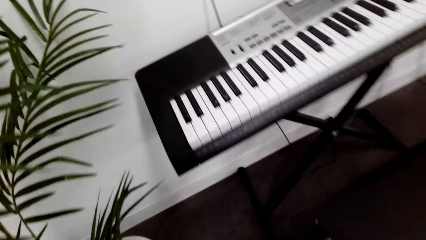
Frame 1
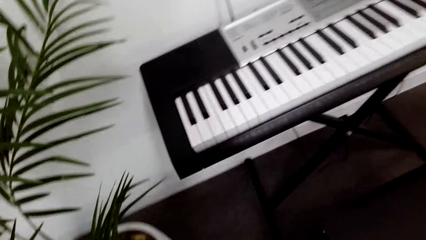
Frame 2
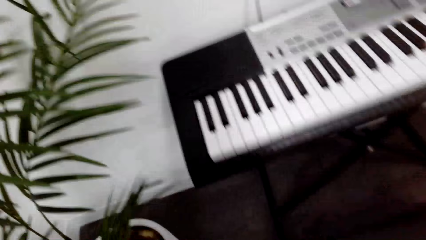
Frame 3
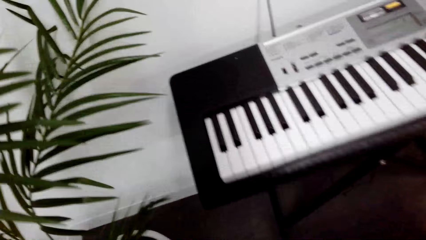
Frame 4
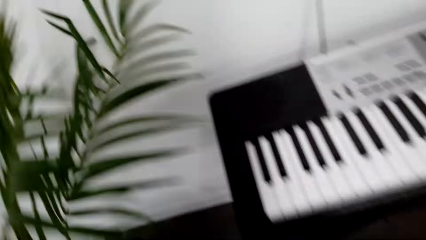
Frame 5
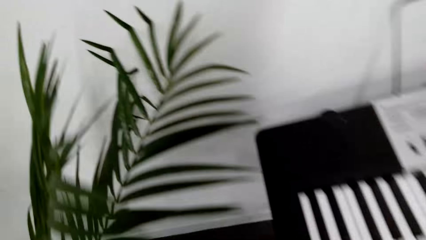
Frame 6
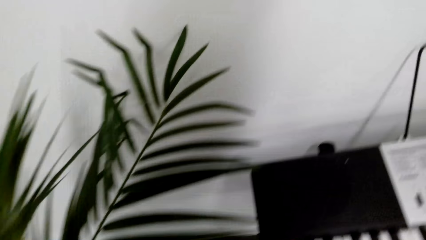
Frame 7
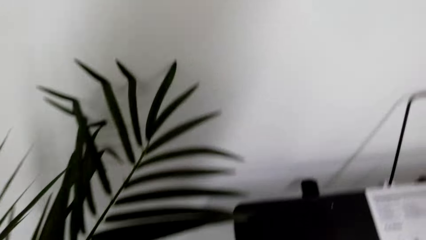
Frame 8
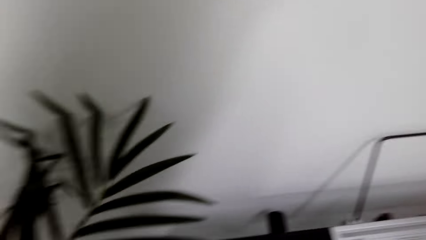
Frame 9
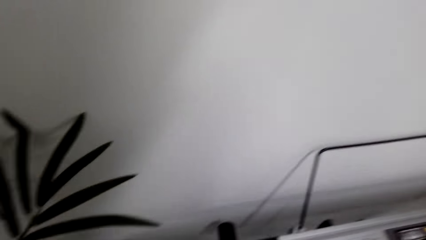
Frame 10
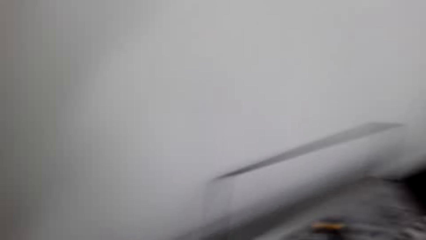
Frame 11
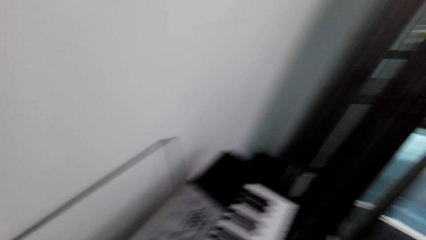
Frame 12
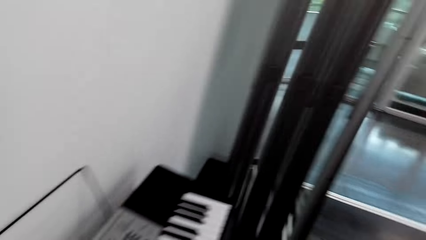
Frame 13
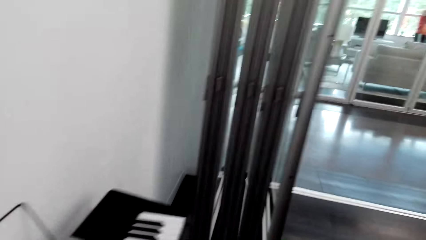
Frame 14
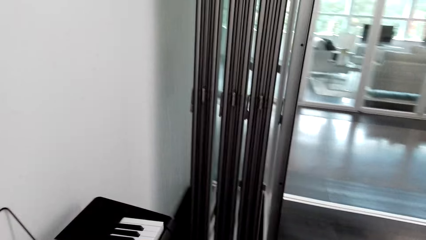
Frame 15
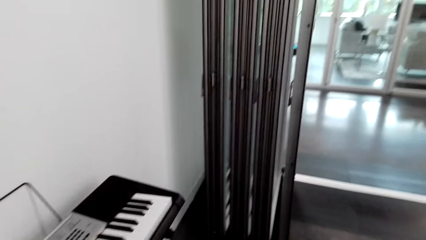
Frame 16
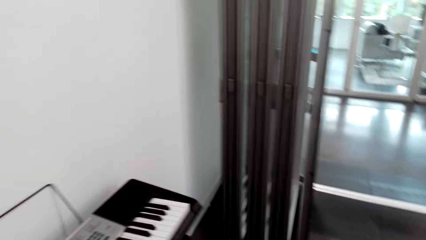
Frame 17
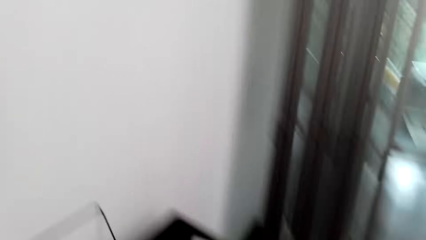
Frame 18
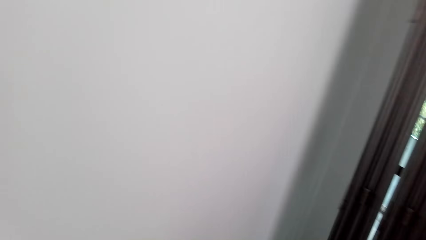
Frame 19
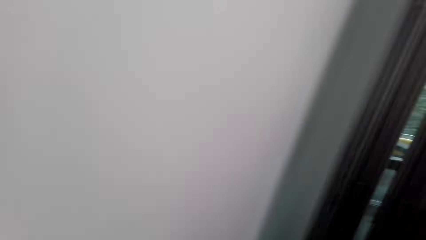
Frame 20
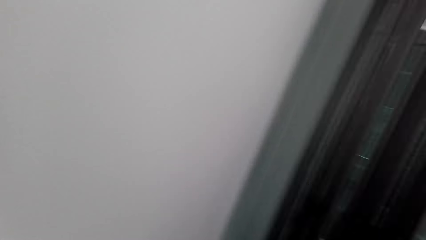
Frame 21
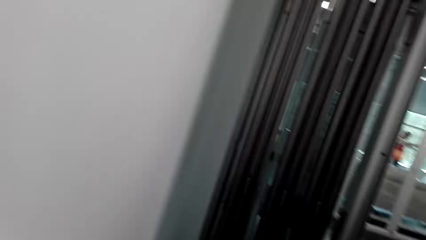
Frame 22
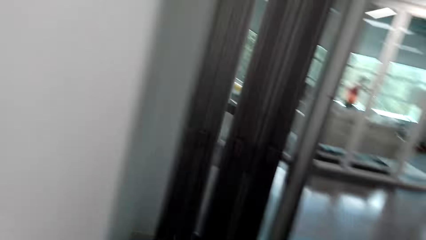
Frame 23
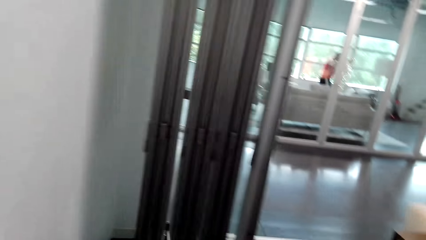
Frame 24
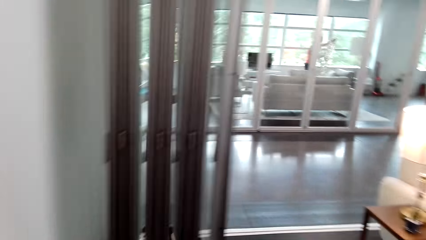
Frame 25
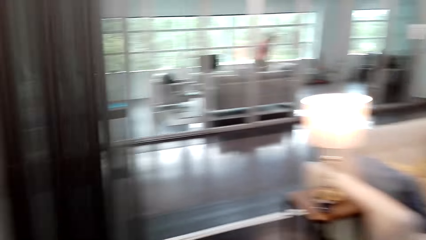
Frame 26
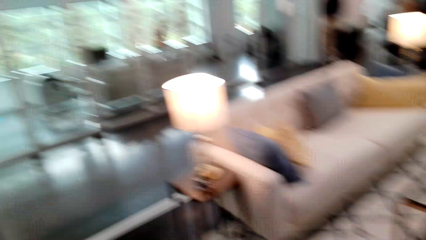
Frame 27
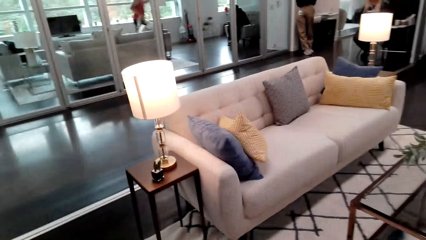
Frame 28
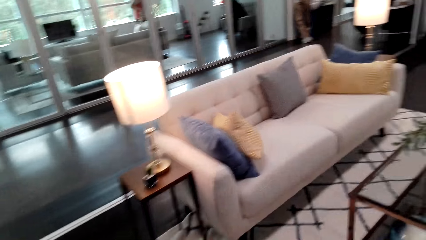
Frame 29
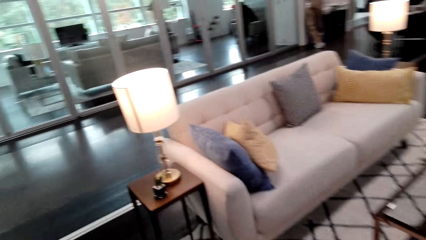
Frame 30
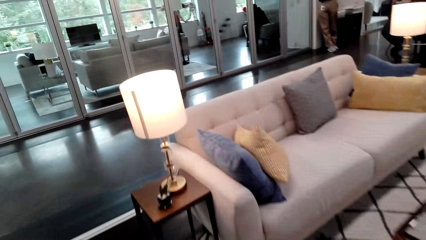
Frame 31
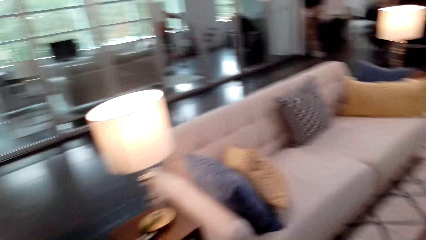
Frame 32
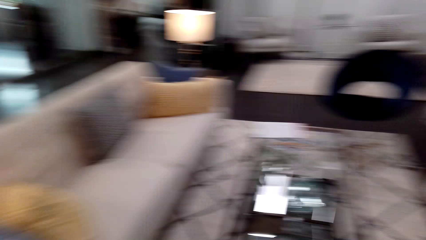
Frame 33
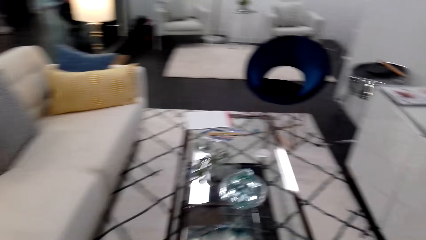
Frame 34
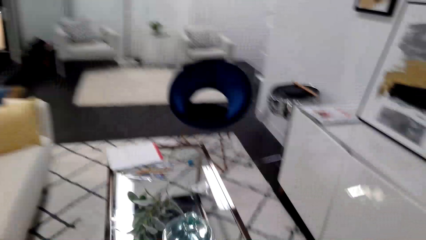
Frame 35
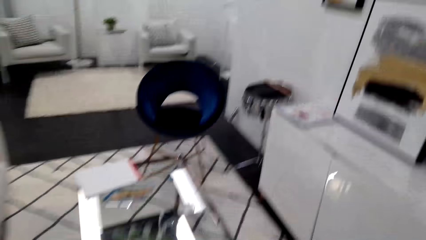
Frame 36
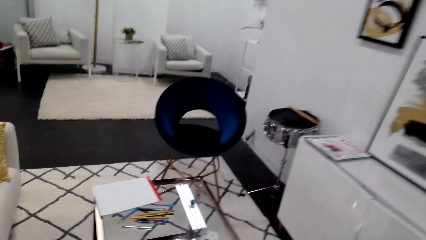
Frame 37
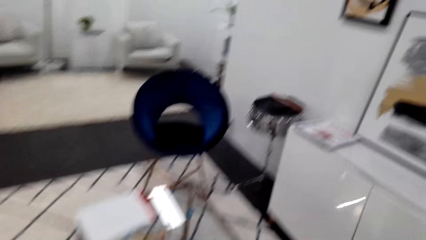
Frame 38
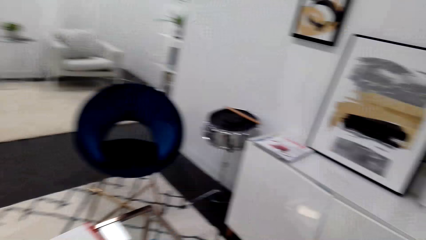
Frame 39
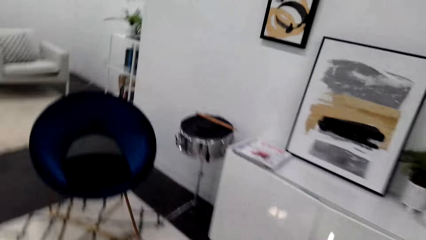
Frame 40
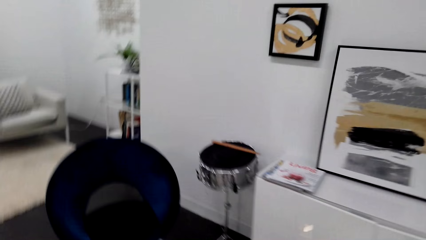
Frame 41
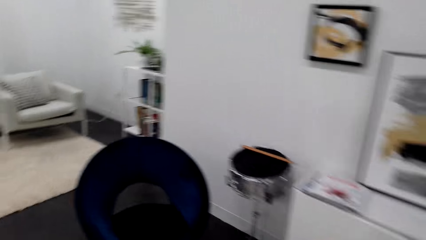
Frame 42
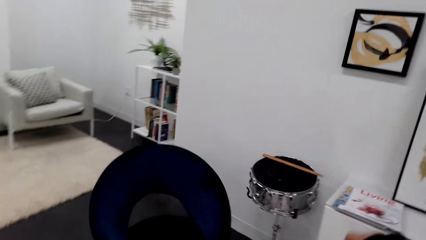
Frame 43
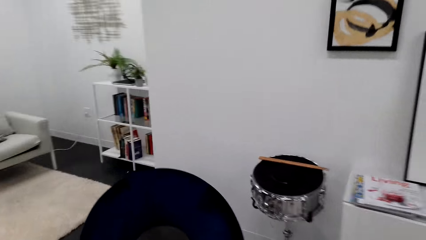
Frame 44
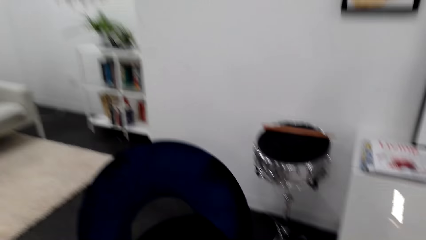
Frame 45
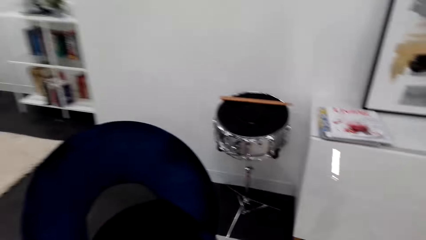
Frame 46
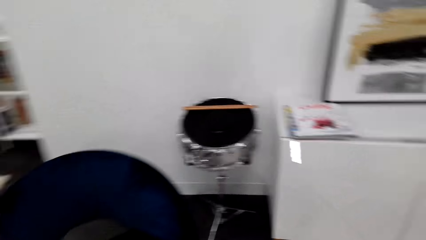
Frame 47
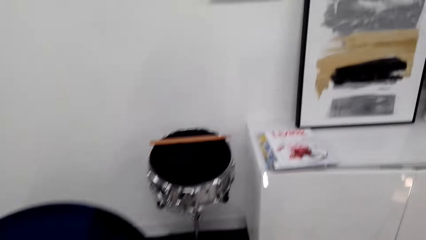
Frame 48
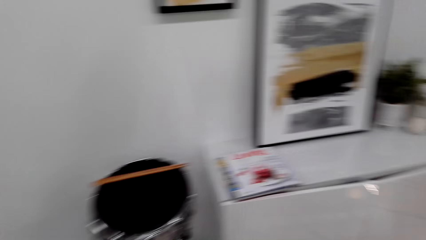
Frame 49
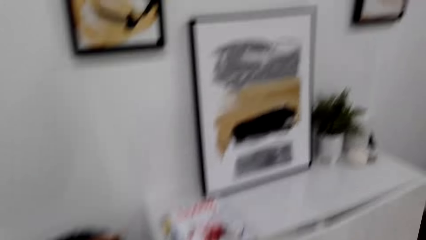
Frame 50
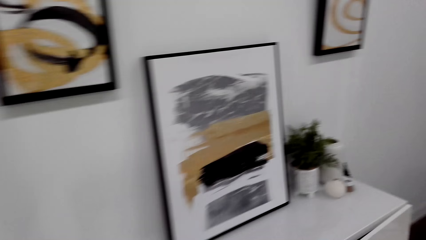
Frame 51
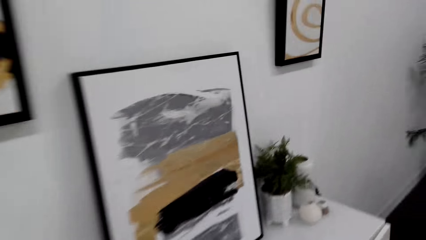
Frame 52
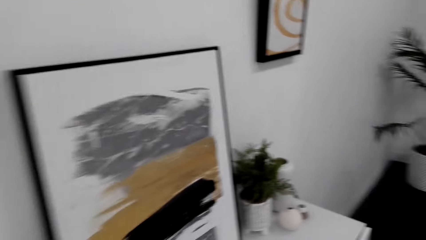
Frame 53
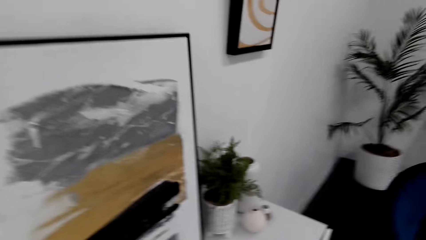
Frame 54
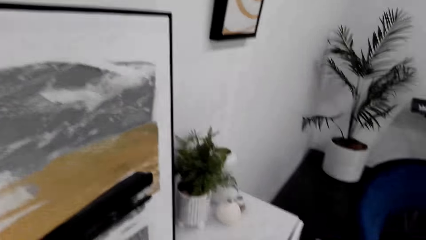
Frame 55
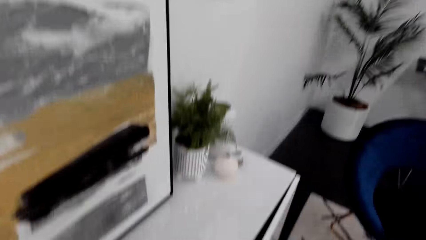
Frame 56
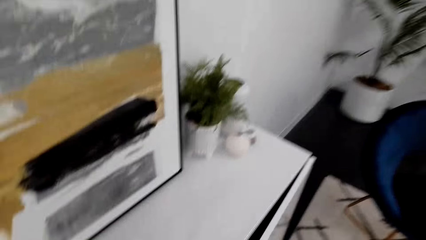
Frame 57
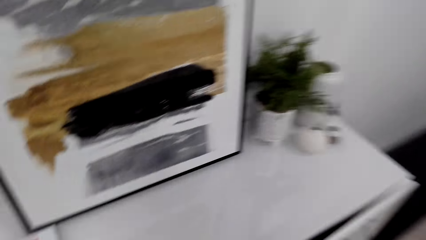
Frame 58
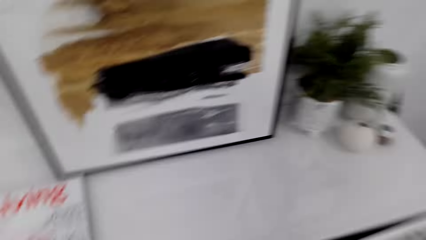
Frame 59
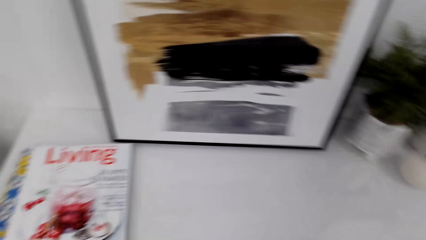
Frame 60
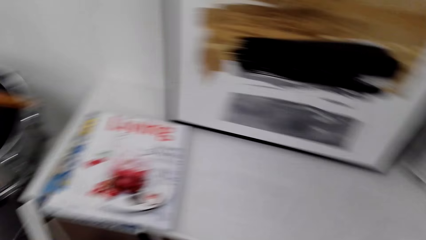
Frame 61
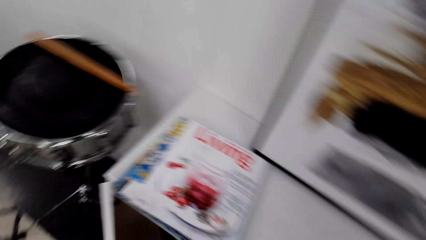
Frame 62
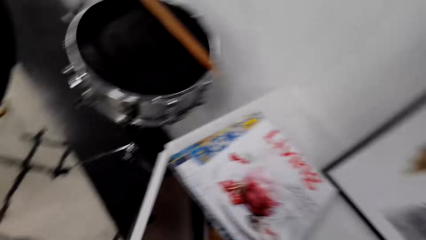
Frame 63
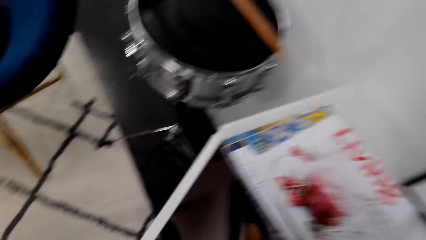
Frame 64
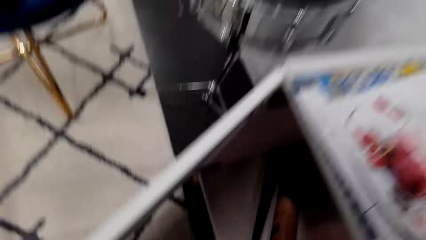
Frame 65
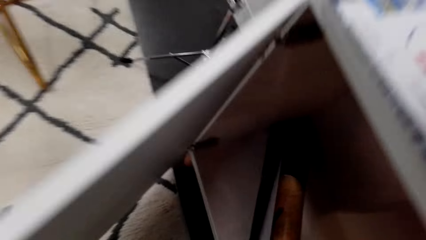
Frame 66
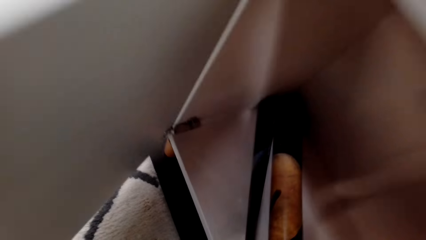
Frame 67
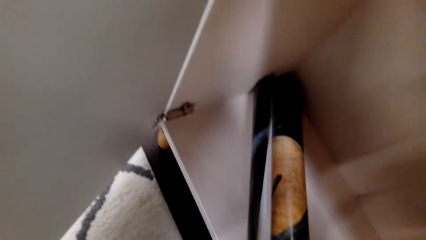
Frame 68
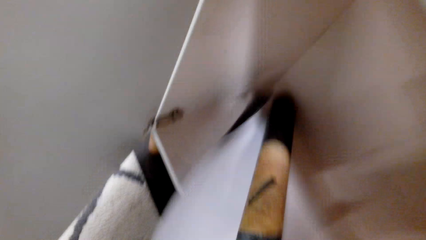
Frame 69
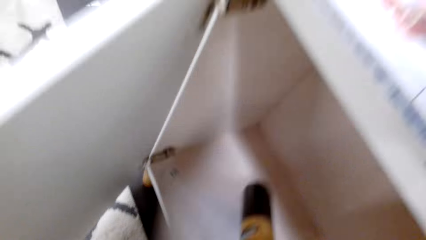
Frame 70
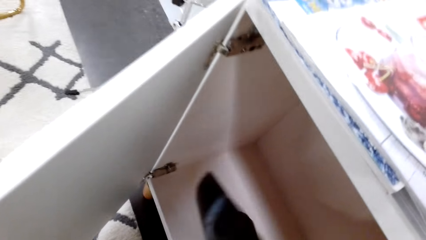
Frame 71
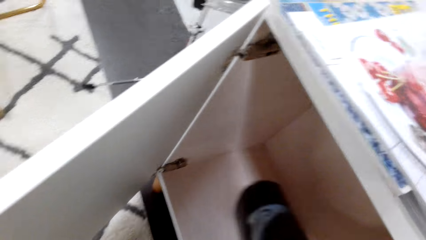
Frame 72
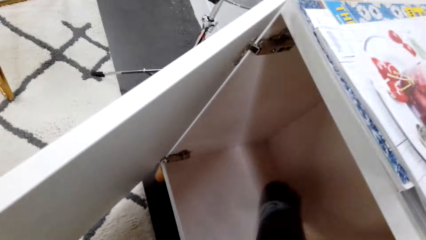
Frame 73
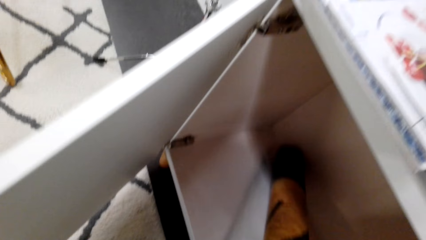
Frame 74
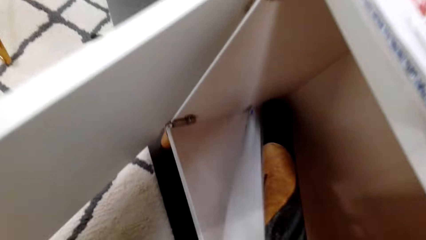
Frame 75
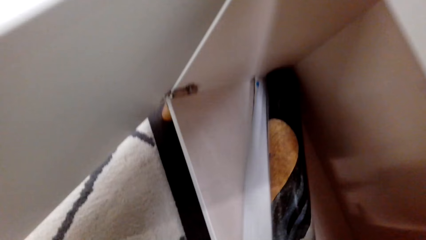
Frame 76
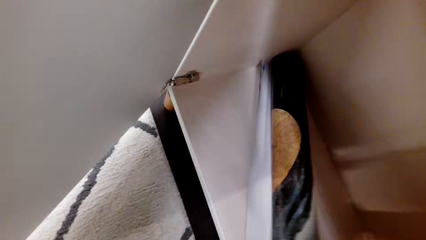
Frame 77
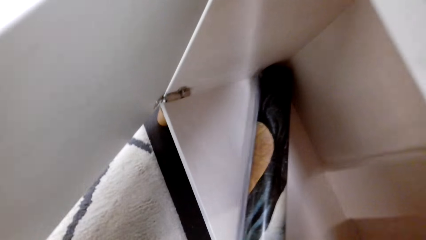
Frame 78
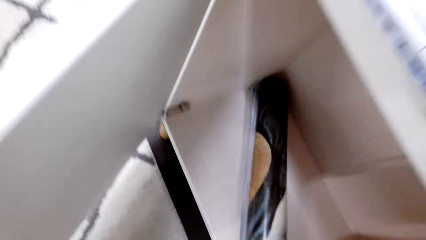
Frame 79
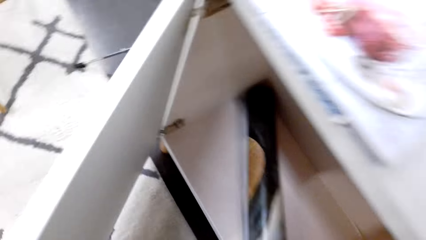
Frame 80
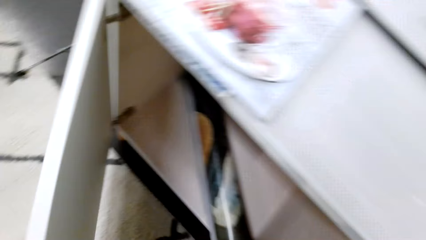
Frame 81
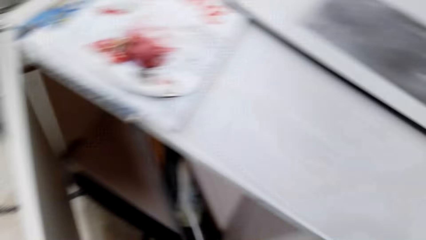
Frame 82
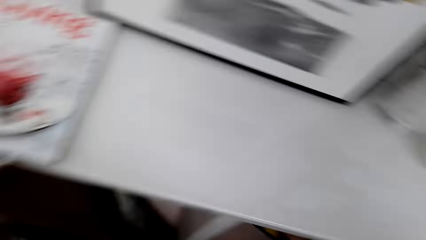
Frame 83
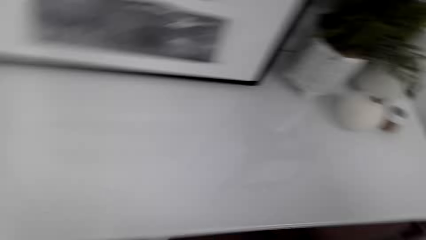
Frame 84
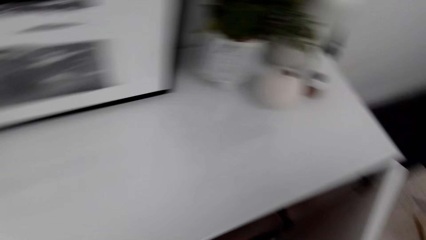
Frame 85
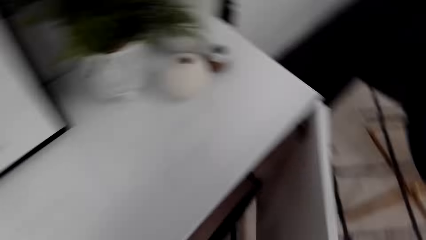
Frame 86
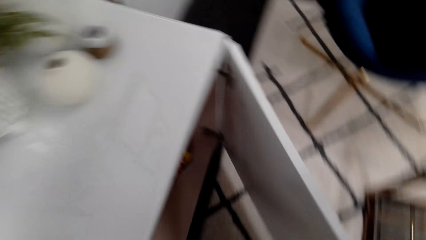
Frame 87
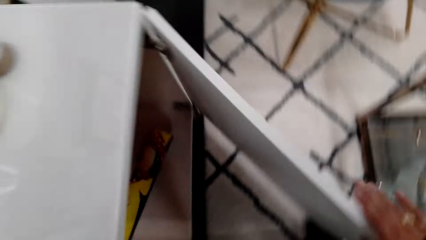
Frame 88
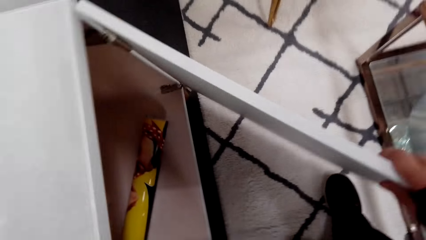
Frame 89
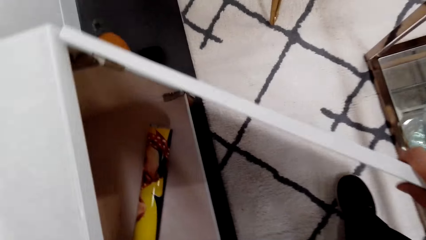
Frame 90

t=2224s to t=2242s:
The camera wearer is looking at the piano. They are looking at the portrait. They open the cabinet. They hold the decoration. They put the decoration in the cabinet. They open the drawer and remove a painting. They close the decoration.
